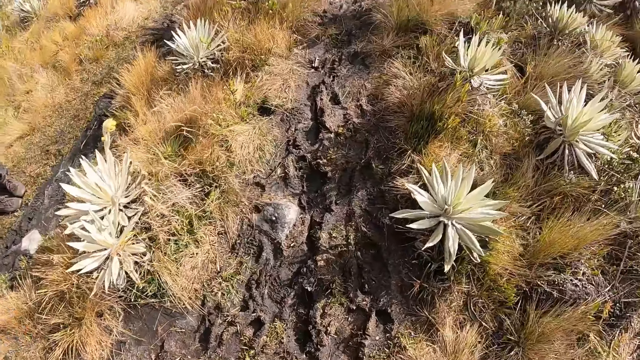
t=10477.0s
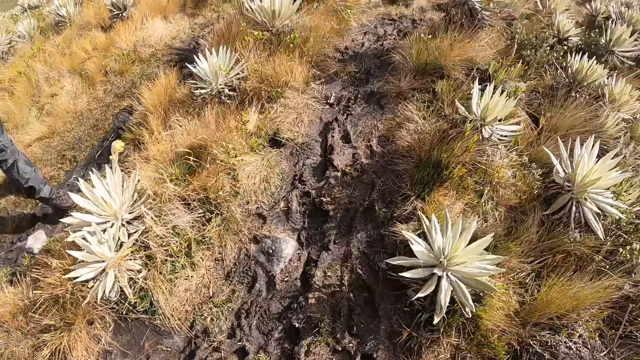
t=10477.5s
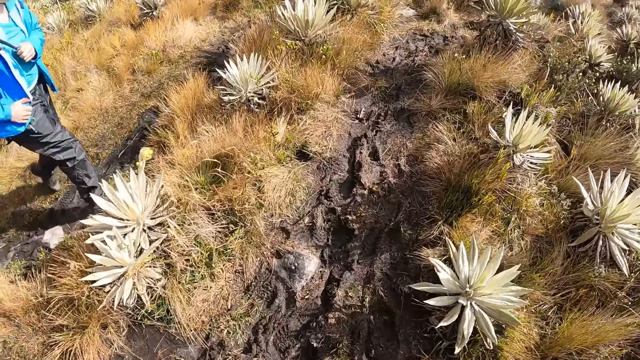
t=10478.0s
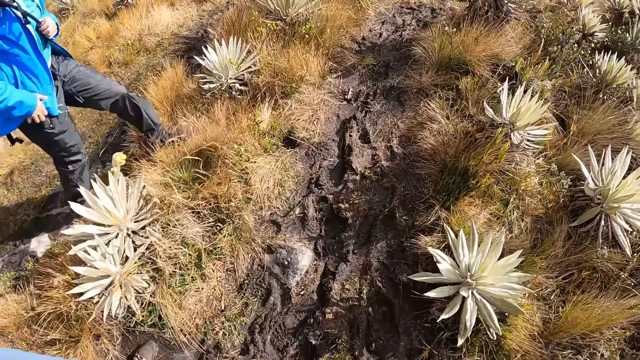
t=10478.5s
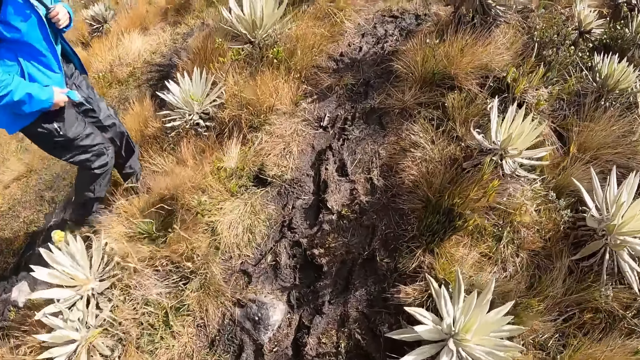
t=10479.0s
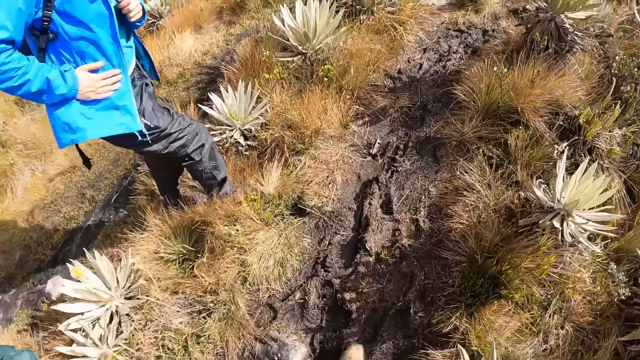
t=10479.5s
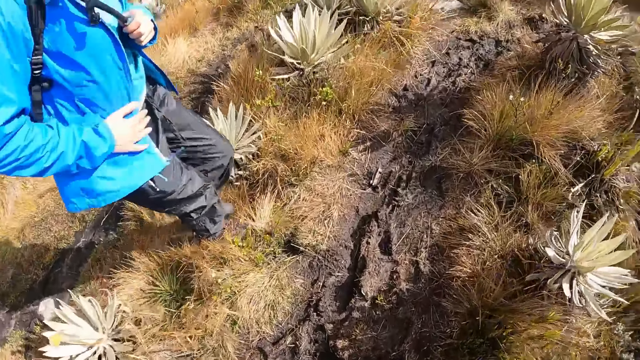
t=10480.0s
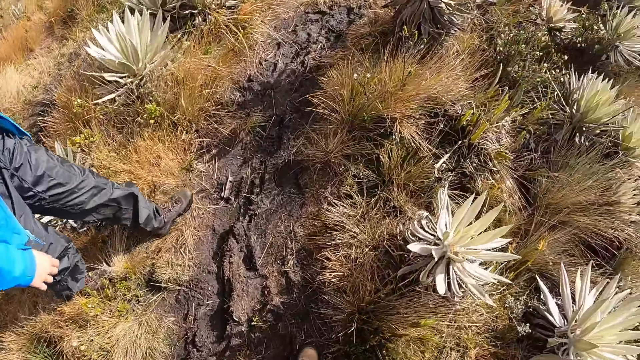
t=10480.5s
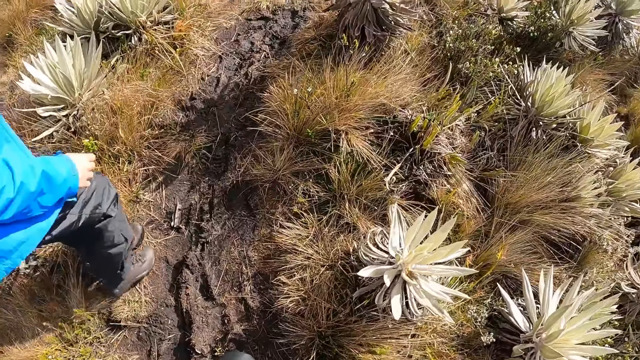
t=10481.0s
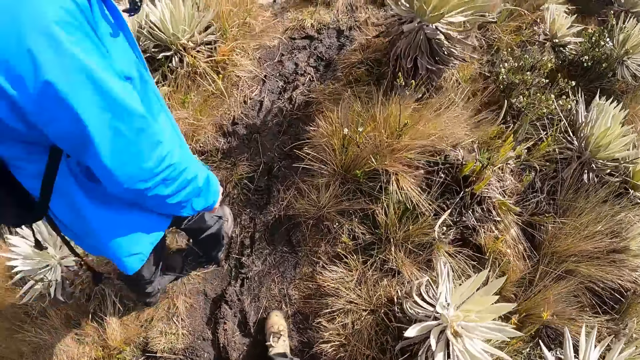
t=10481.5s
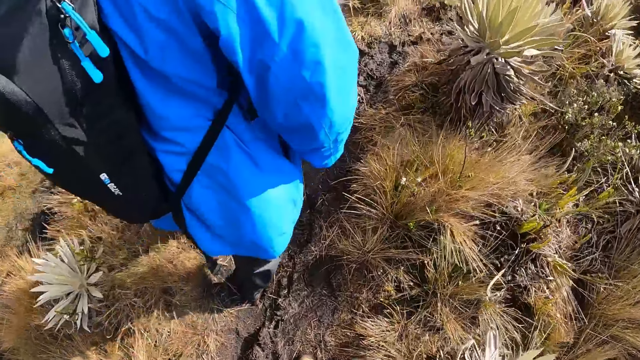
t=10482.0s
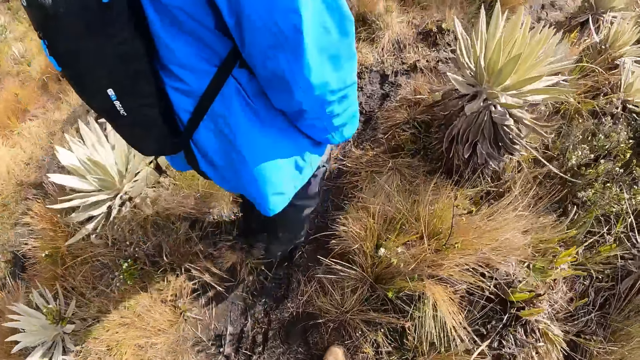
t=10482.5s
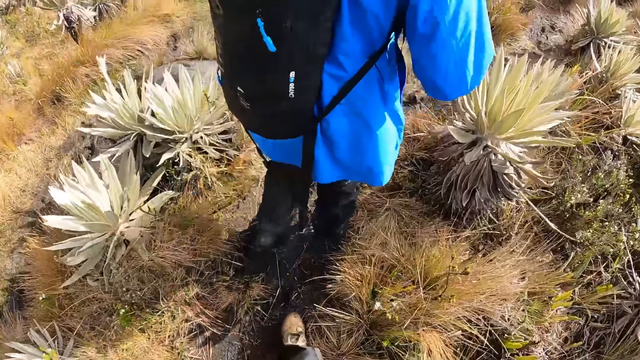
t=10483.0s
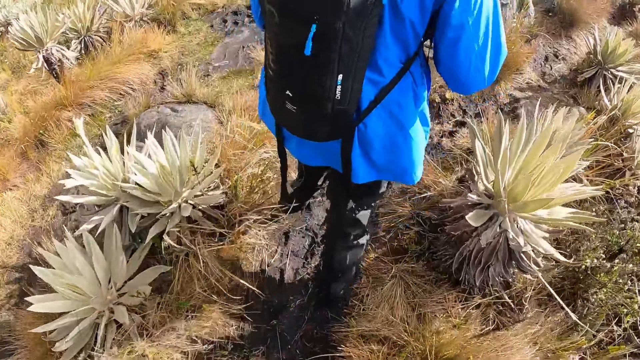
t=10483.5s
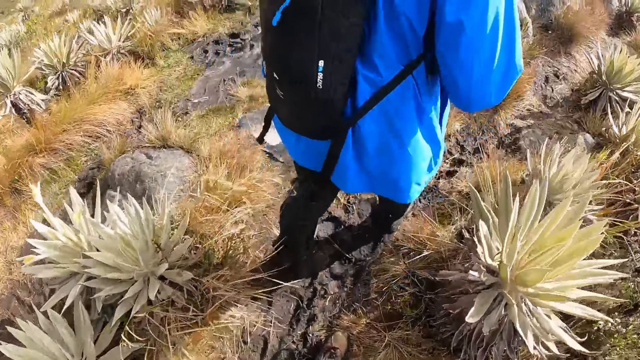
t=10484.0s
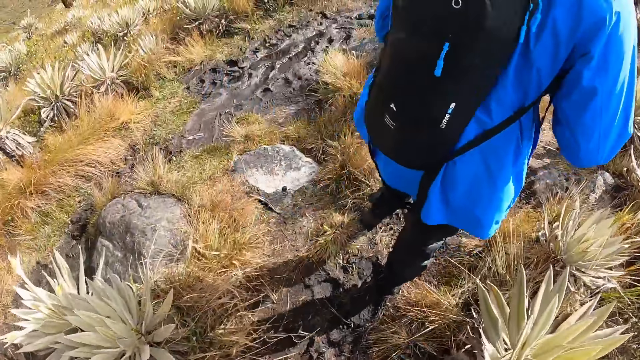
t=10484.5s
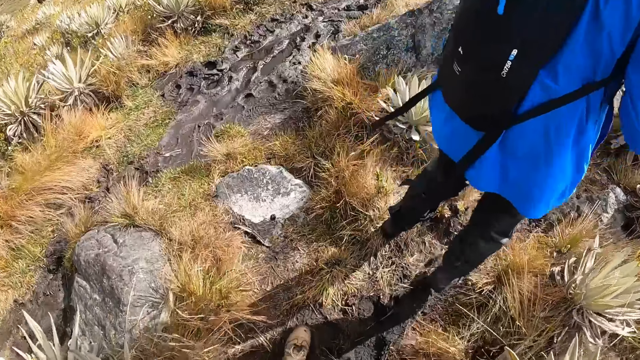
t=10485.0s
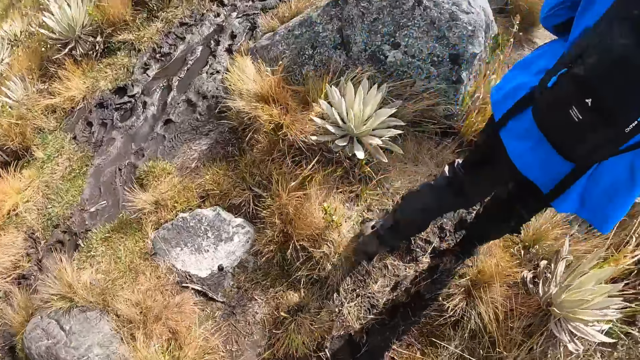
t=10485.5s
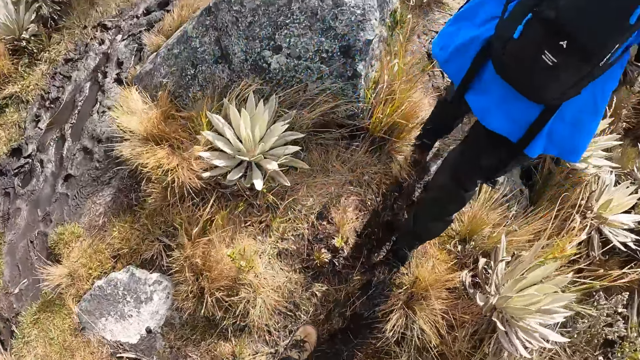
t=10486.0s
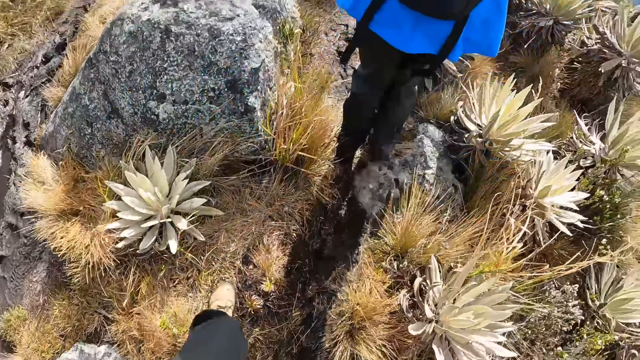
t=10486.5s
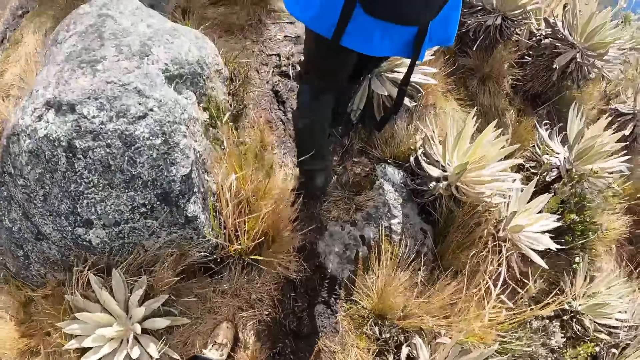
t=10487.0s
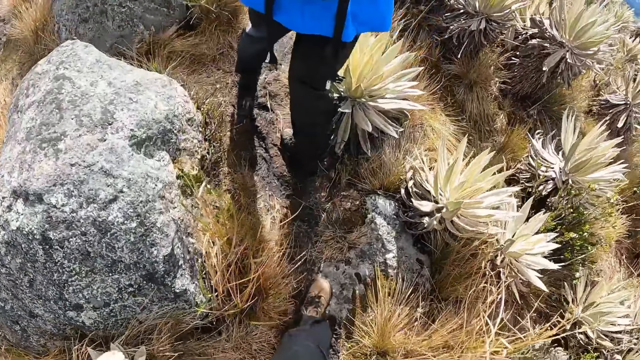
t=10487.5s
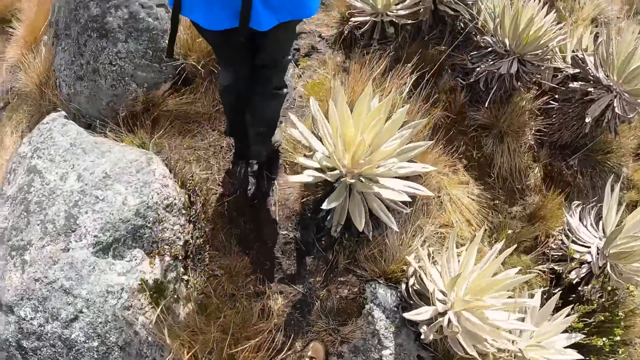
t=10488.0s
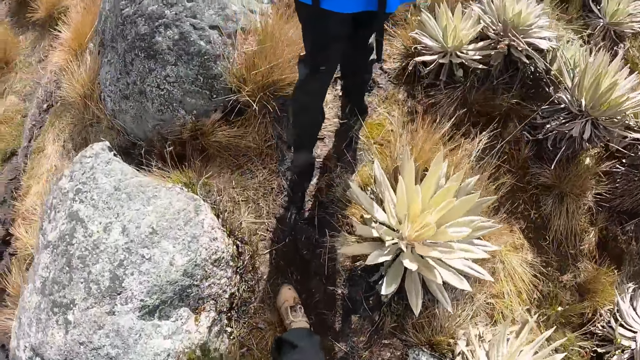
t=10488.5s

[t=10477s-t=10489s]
The camera wearer walks on the hiking trail. The woman searches her jacket with her left hand. The camera wearer looks down.

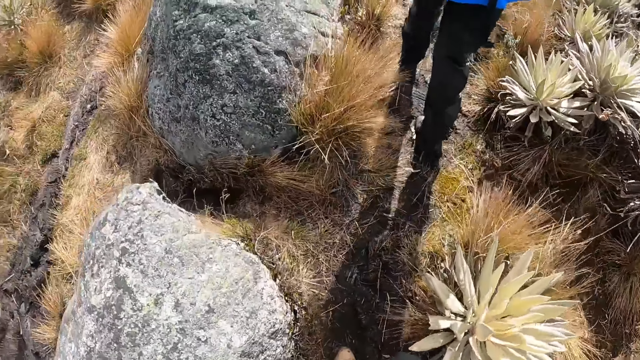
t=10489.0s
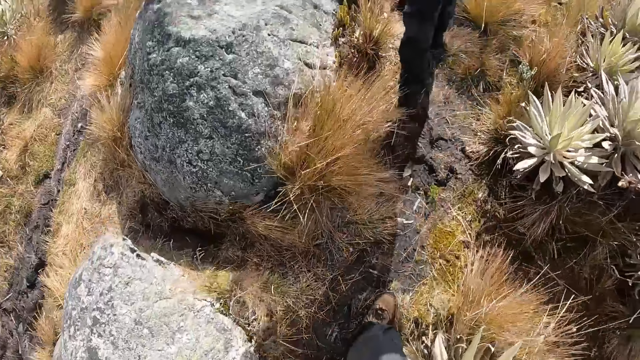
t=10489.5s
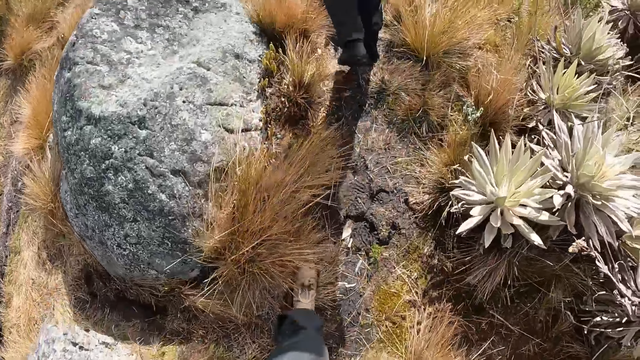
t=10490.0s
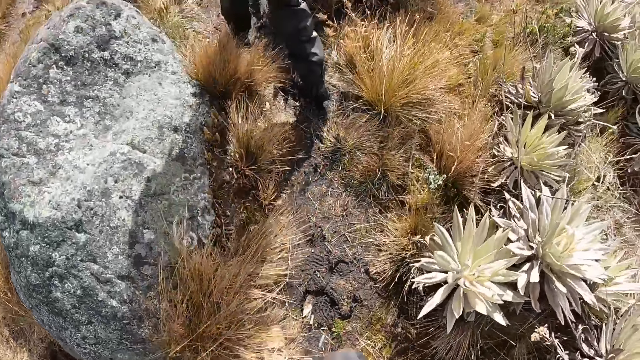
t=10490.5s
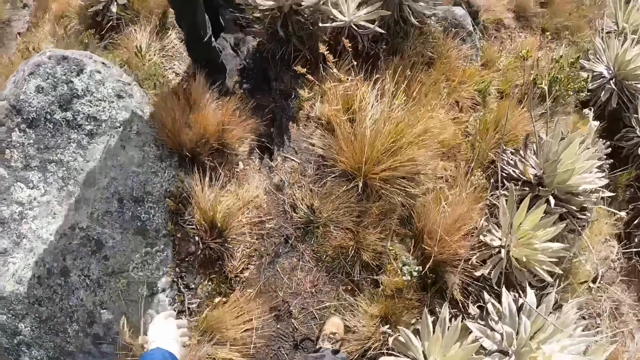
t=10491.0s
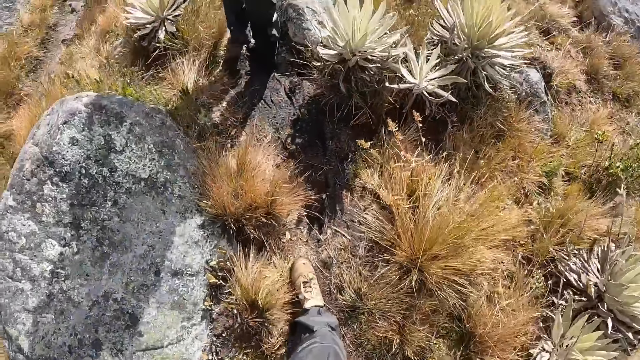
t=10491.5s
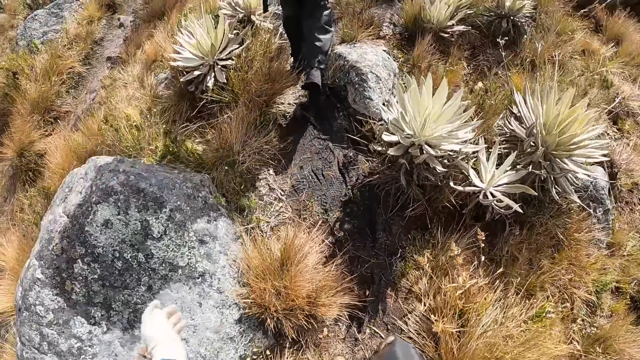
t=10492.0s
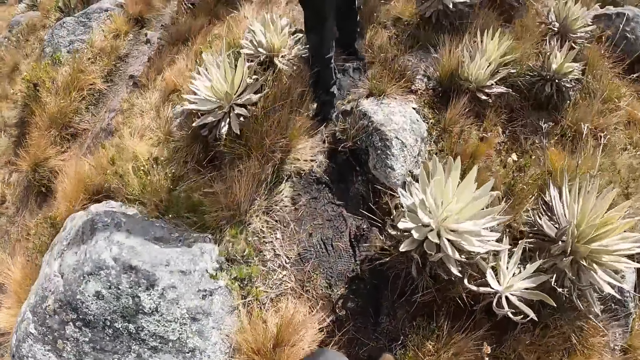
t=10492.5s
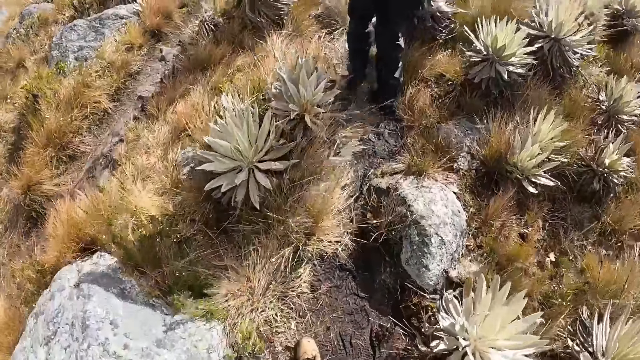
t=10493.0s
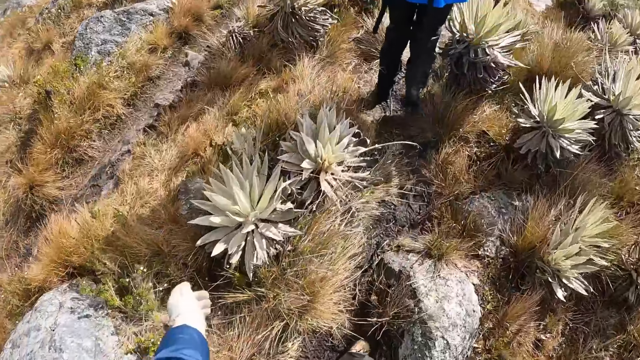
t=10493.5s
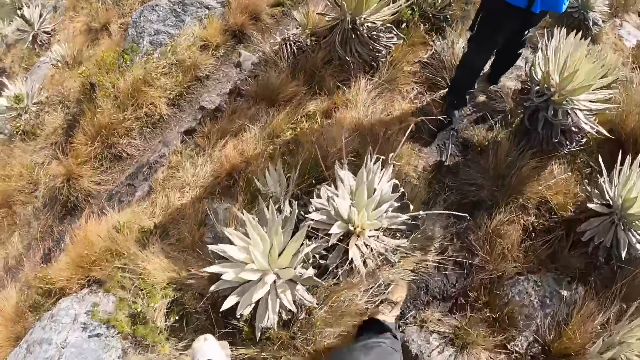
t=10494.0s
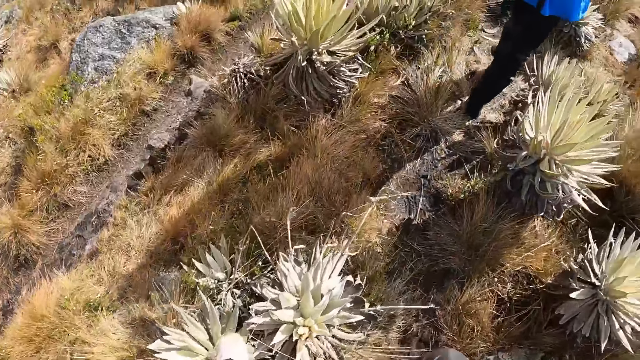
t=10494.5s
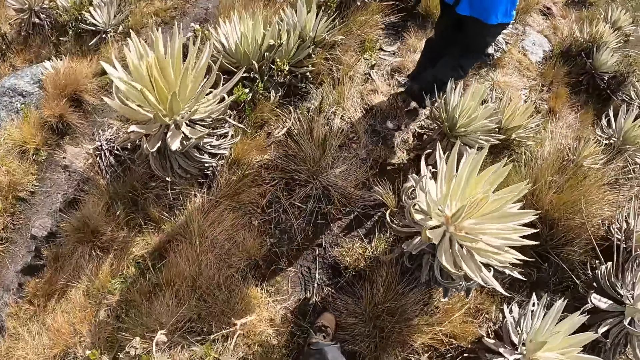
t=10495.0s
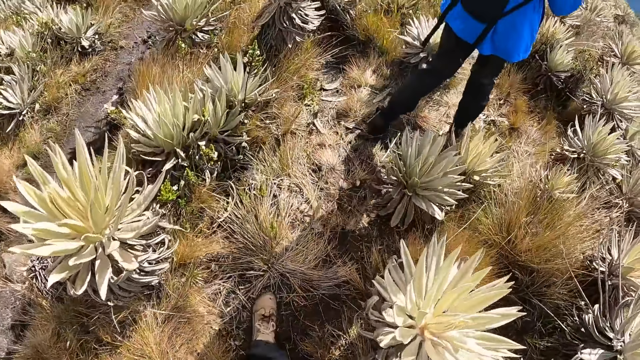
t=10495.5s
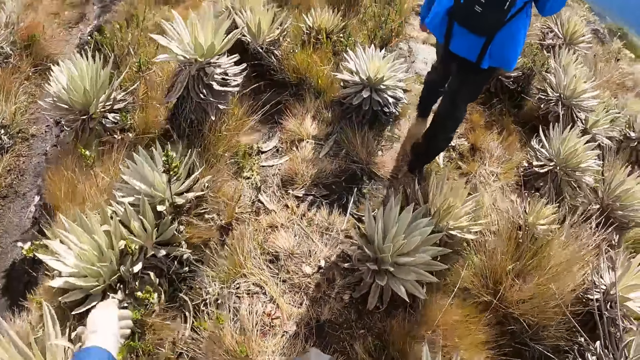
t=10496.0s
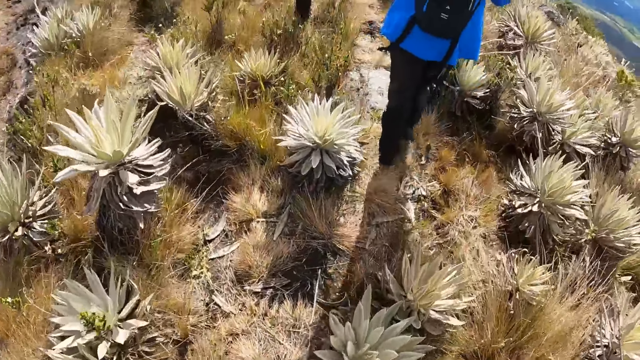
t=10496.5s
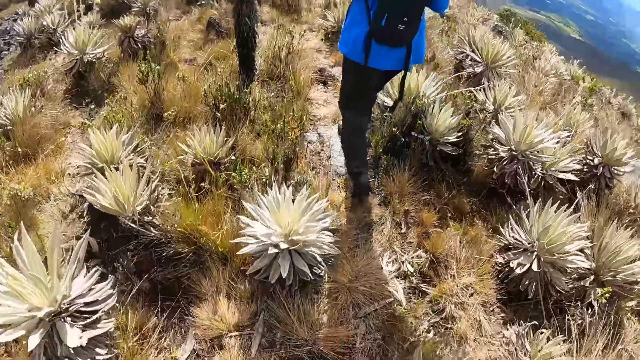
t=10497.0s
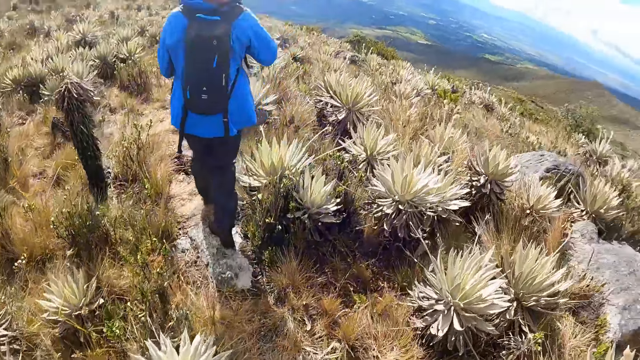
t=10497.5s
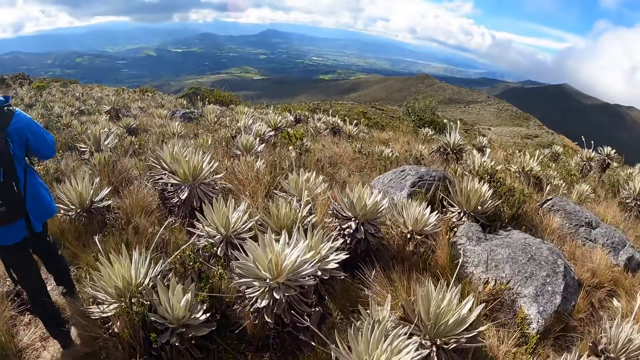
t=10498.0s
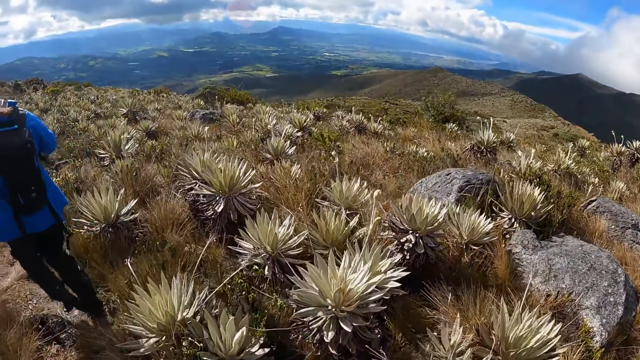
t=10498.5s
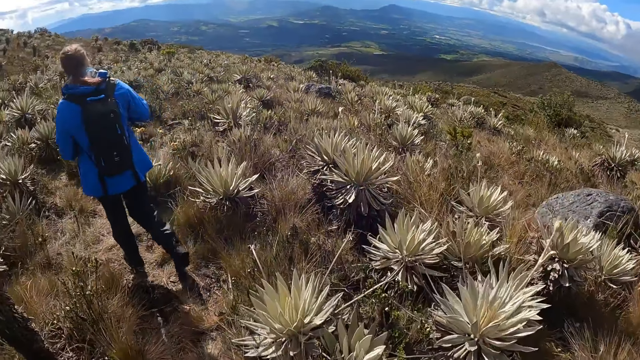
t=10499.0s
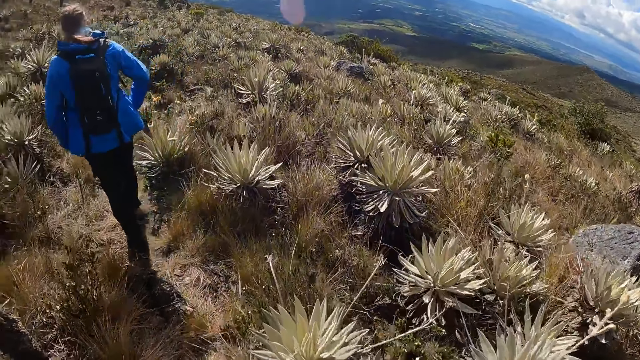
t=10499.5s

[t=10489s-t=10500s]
The camera wearer looks down the valley.
